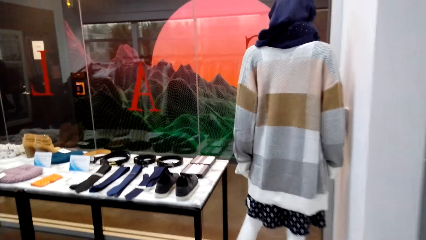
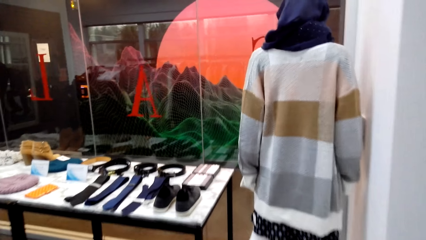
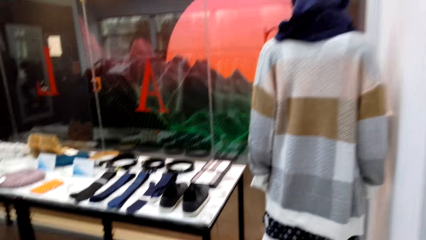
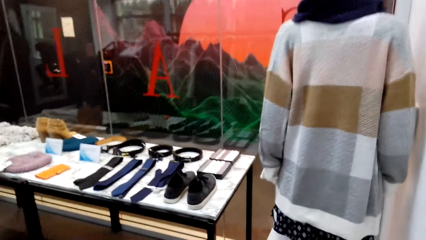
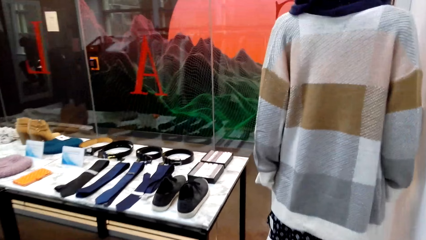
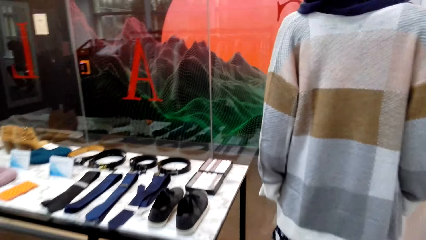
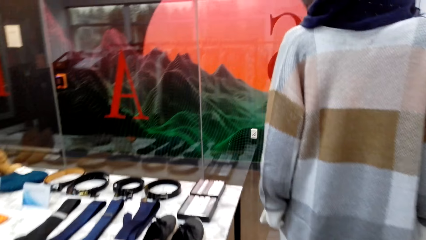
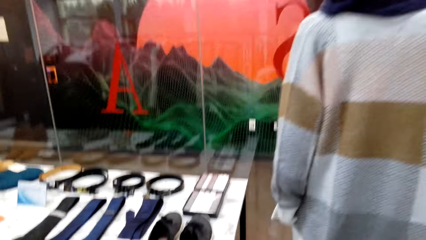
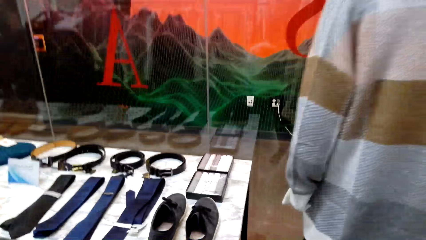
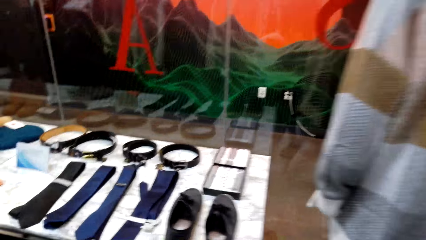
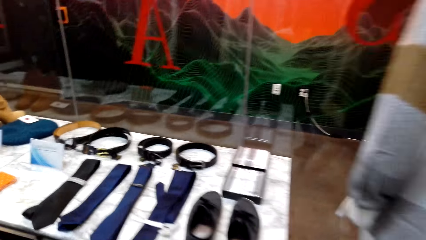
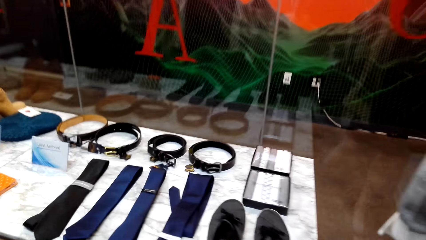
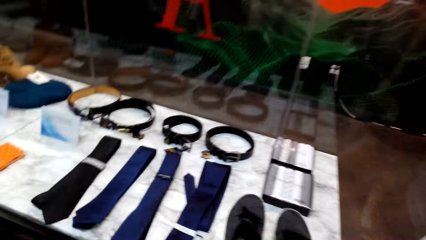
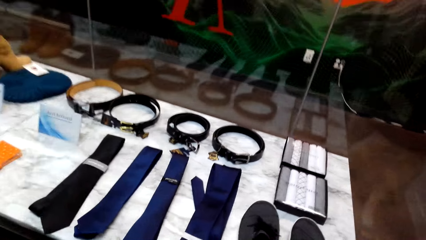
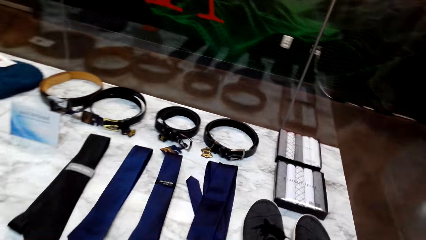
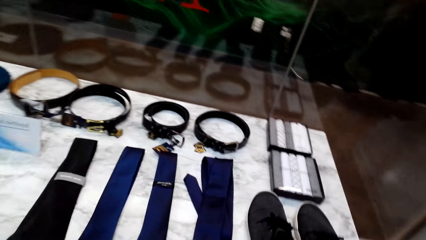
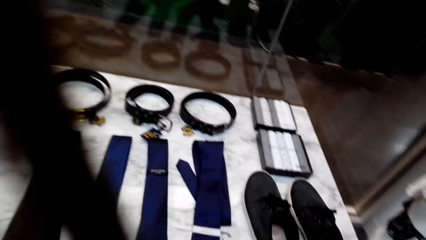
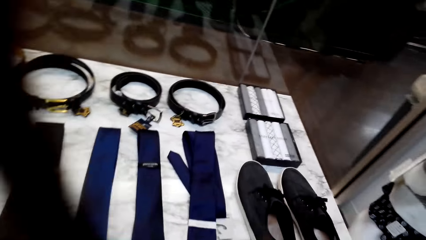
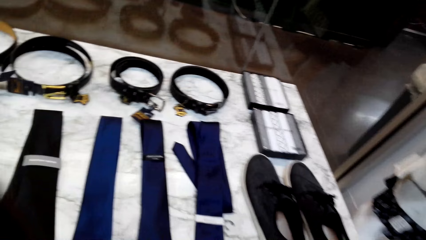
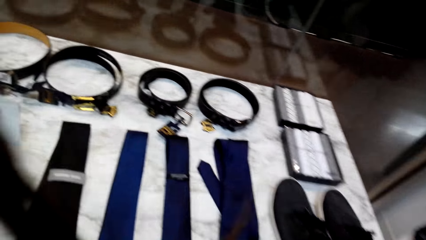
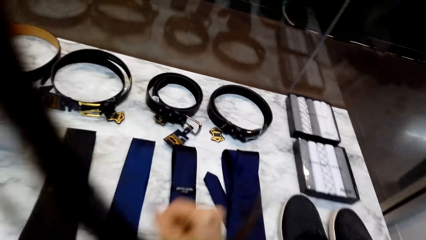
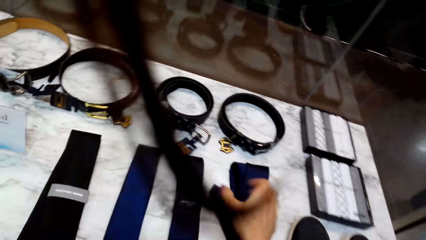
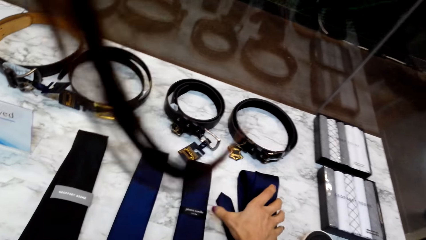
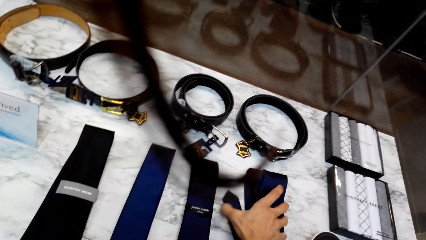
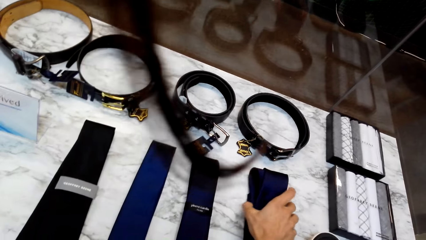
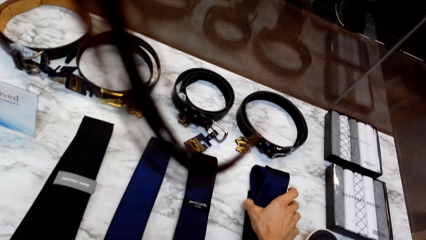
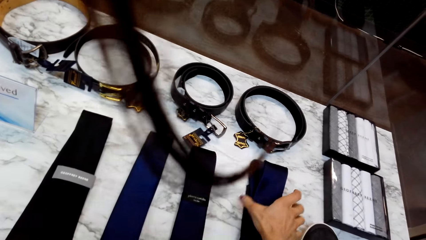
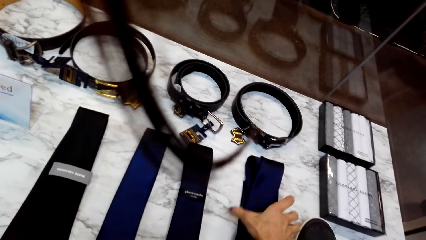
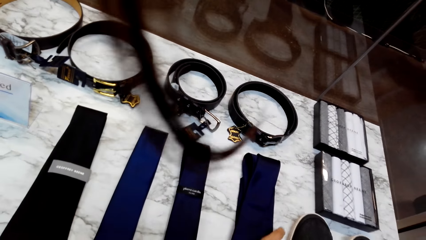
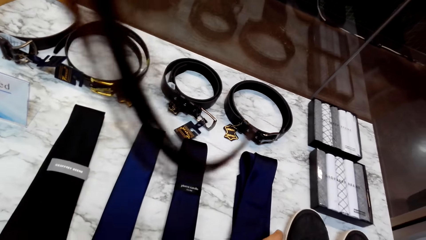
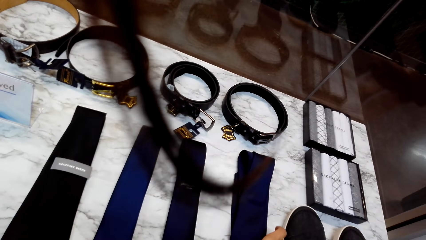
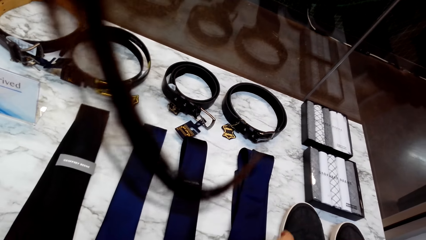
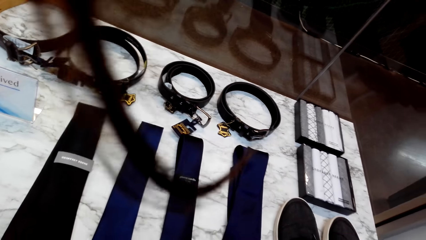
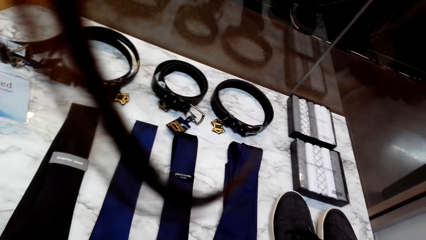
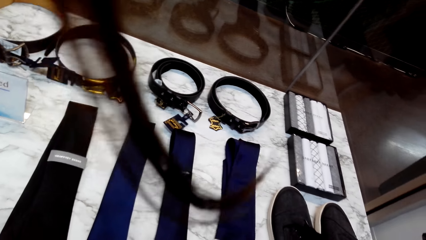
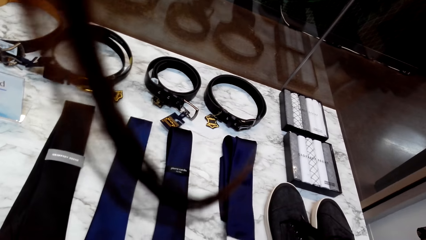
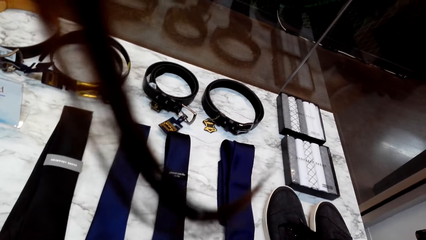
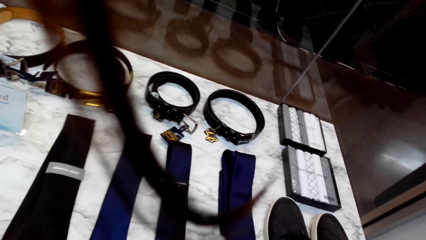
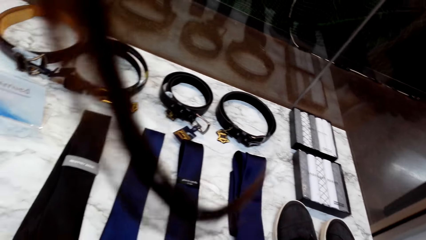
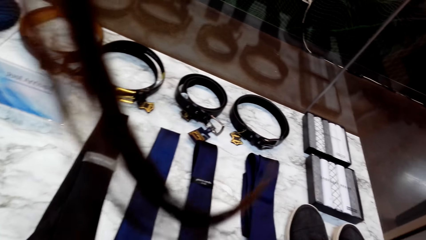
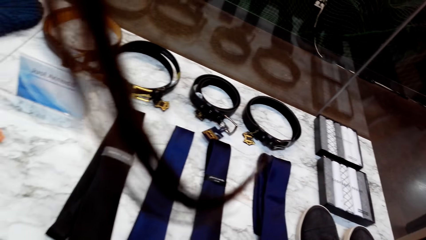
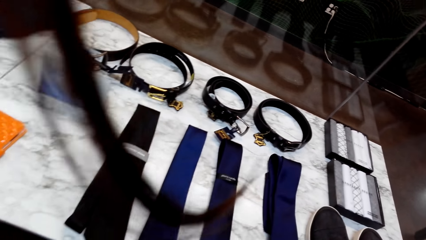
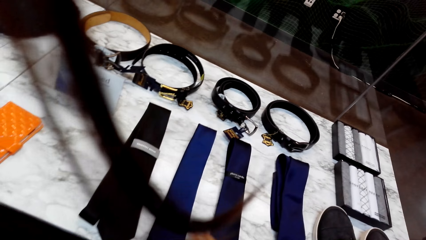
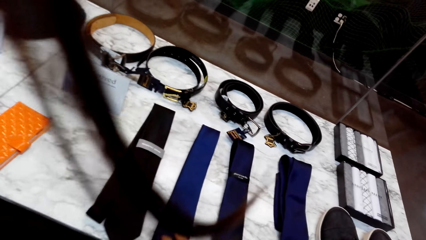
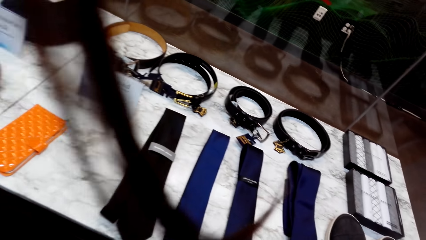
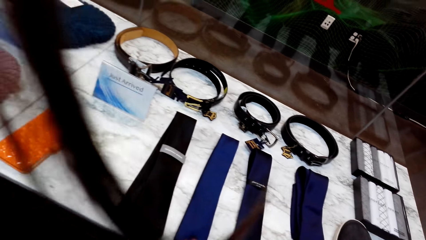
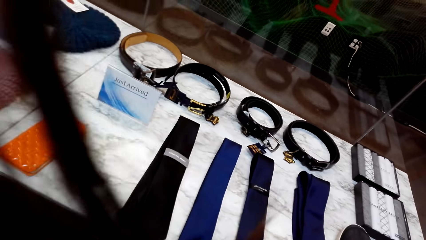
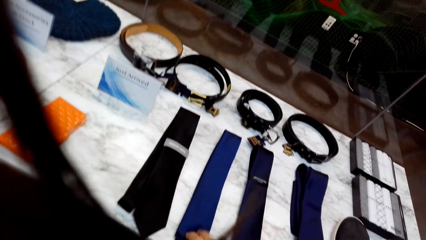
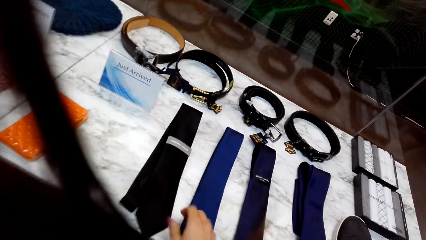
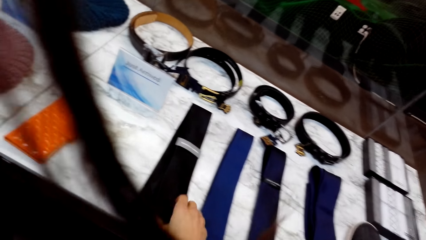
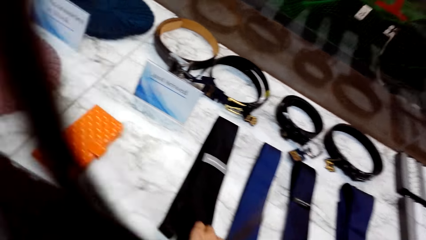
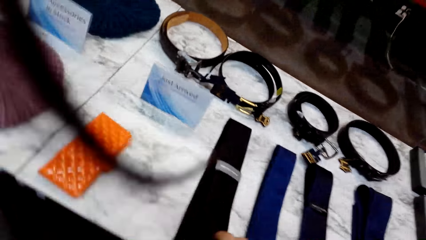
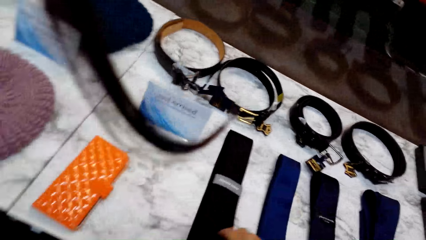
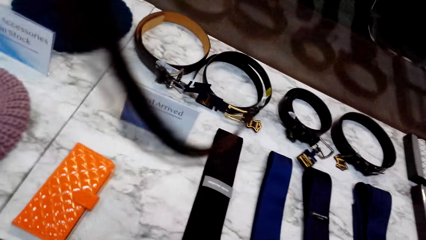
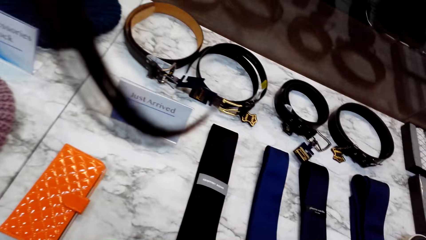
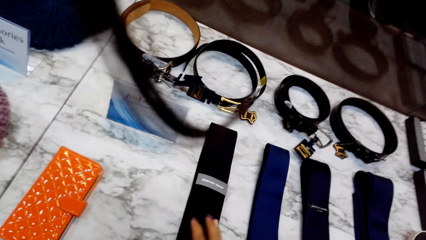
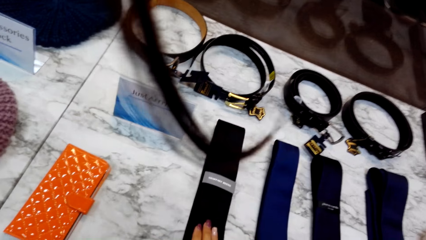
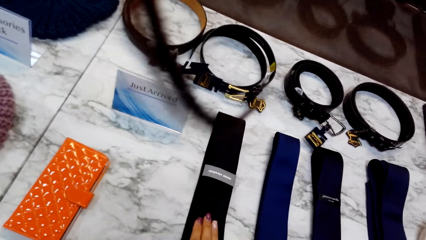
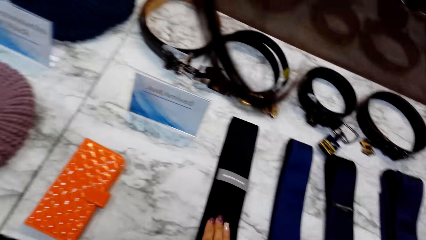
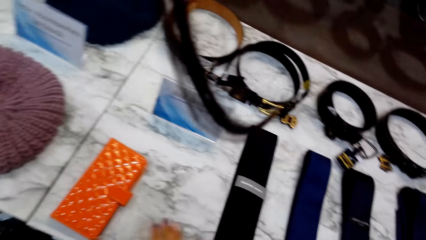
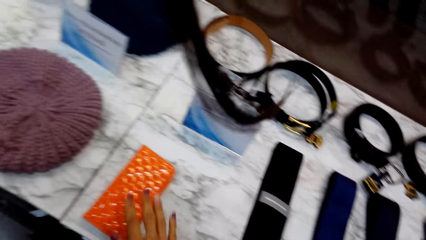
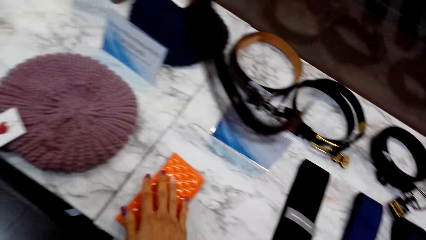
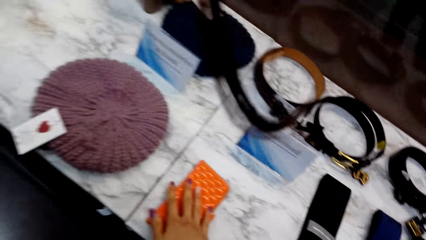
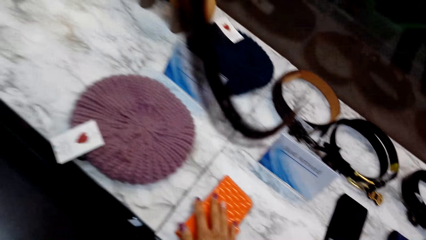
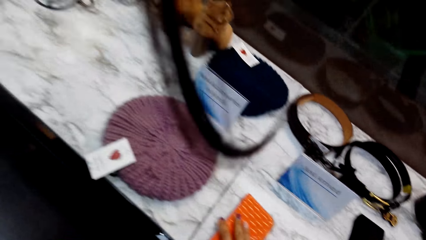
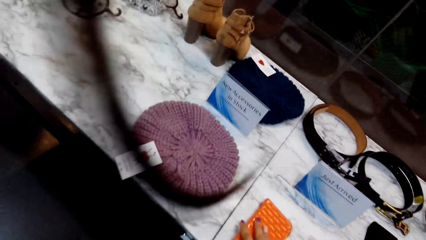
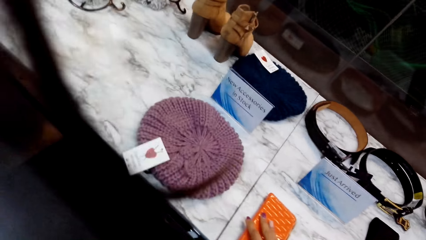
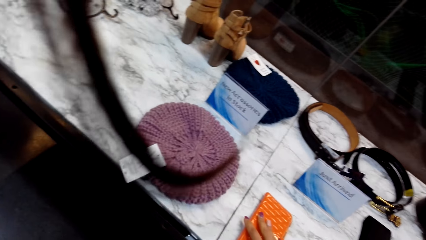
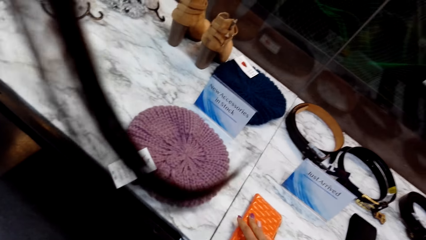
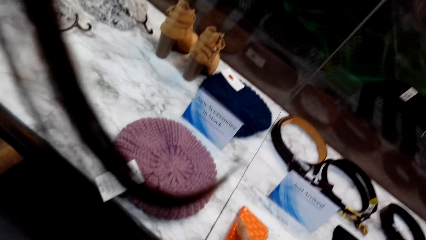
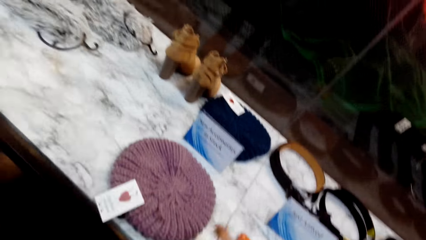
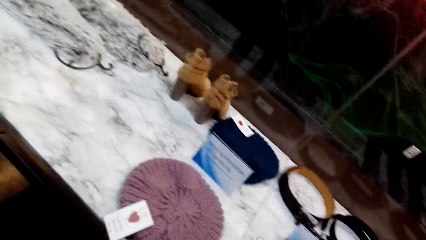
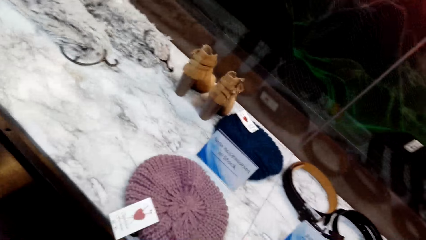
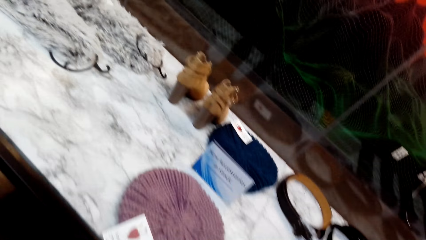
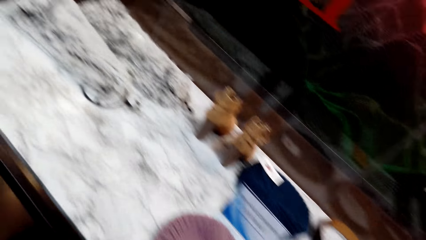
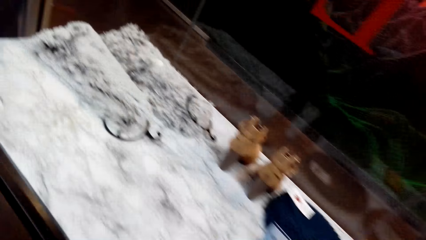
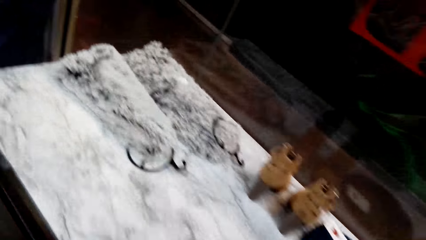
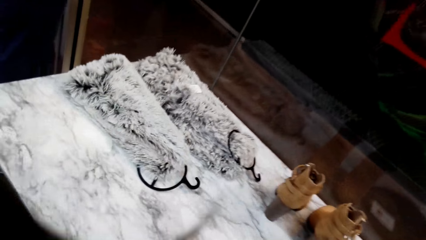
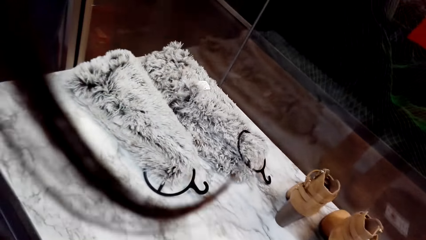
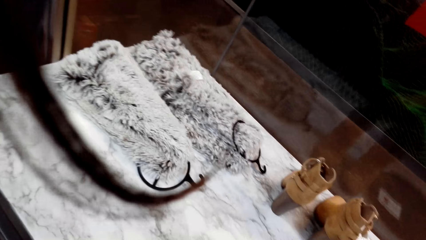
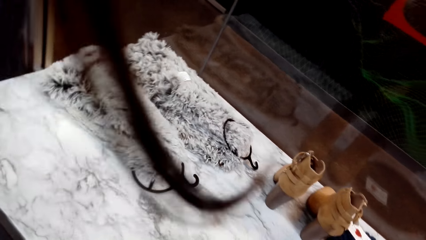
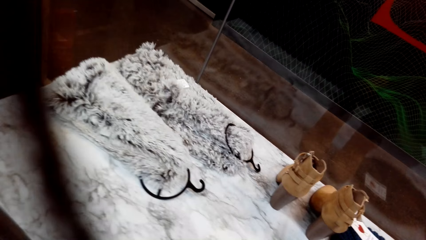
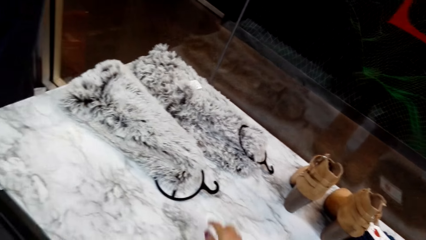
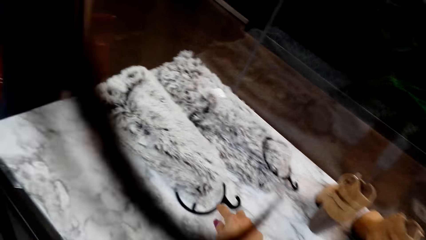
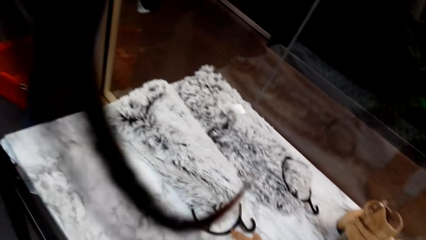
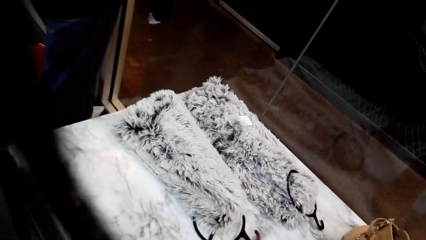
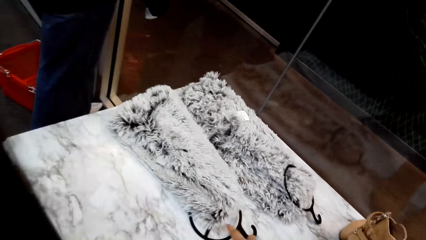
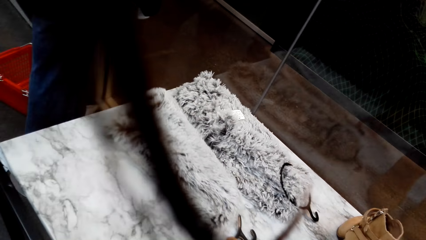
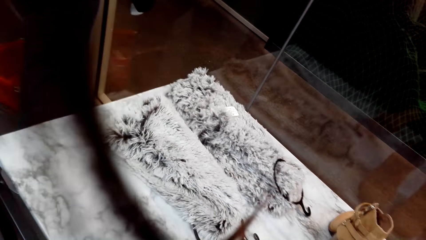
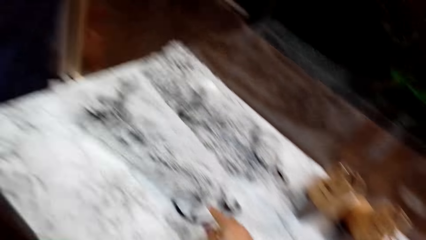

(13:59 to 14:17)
The camera wearer touches a blue tie on the table. They touch a black tie on the table. They touch a phone housing on the table. They move a purse. They walk in the room.
